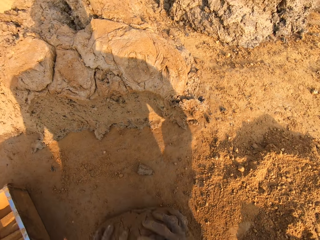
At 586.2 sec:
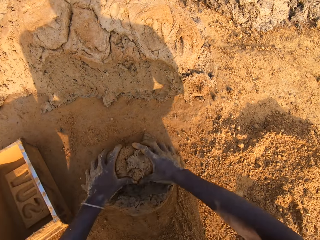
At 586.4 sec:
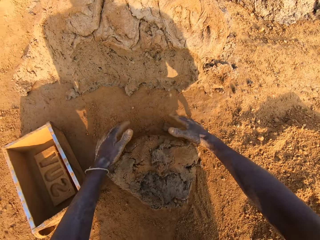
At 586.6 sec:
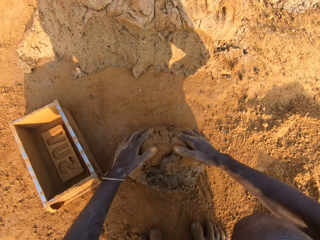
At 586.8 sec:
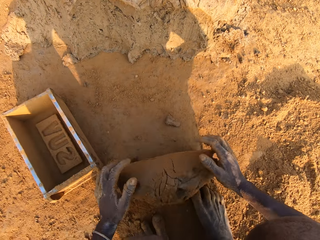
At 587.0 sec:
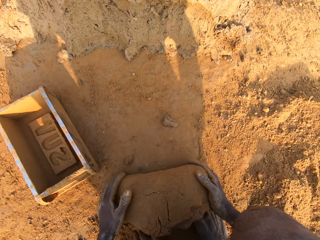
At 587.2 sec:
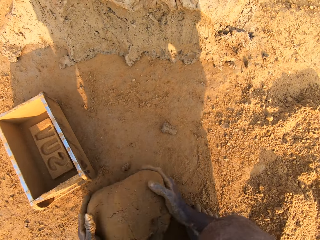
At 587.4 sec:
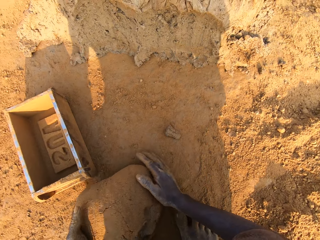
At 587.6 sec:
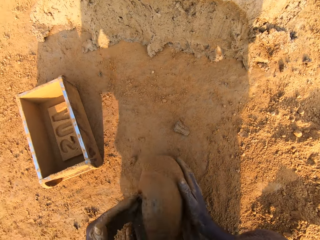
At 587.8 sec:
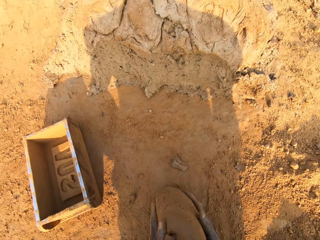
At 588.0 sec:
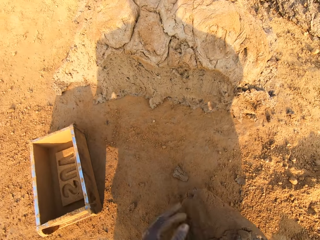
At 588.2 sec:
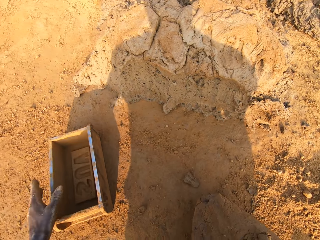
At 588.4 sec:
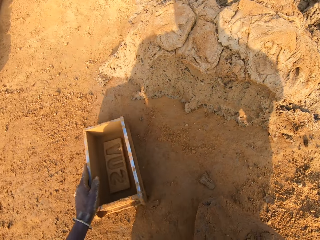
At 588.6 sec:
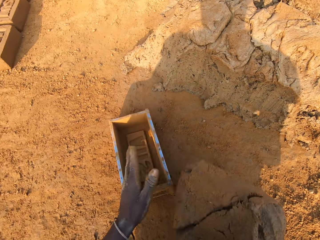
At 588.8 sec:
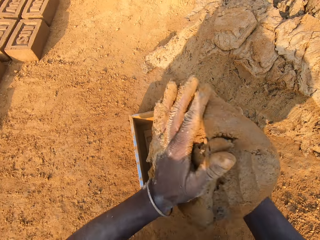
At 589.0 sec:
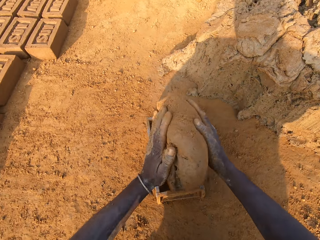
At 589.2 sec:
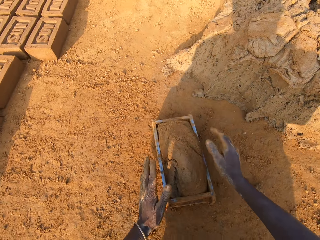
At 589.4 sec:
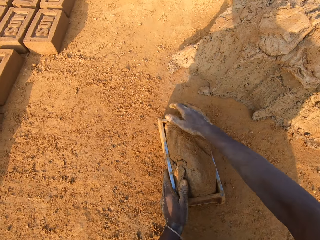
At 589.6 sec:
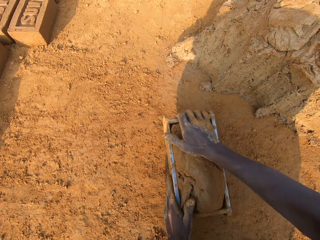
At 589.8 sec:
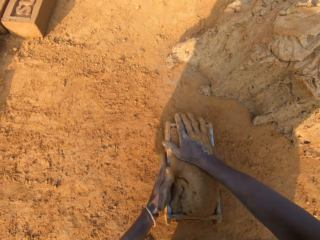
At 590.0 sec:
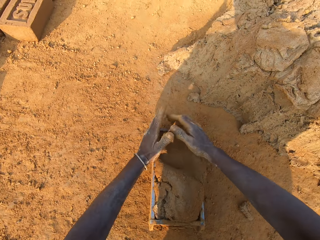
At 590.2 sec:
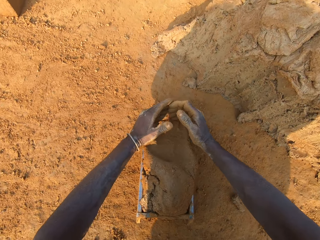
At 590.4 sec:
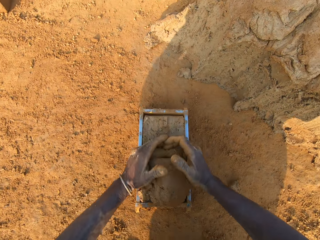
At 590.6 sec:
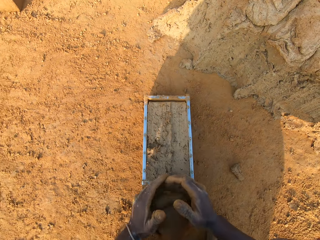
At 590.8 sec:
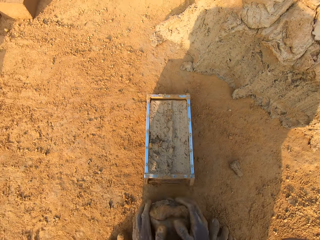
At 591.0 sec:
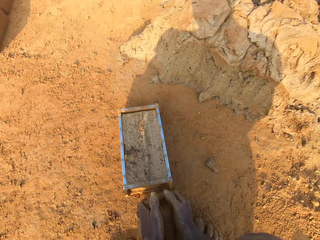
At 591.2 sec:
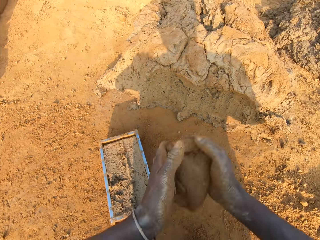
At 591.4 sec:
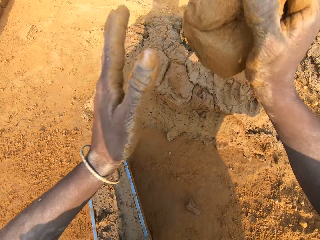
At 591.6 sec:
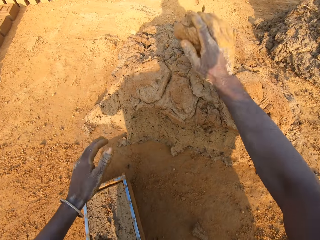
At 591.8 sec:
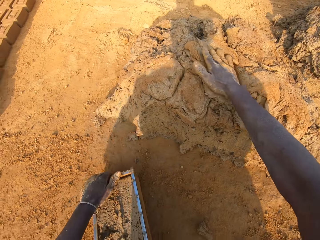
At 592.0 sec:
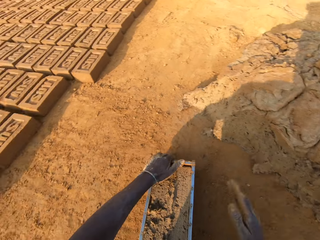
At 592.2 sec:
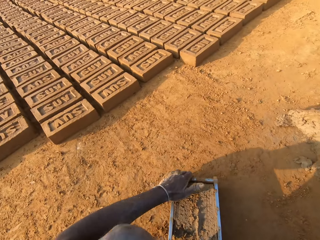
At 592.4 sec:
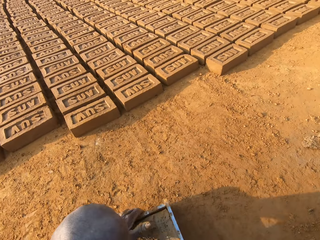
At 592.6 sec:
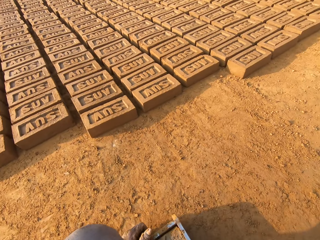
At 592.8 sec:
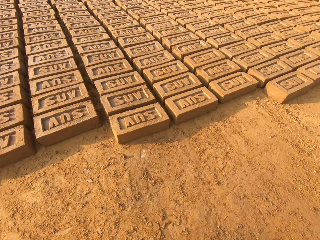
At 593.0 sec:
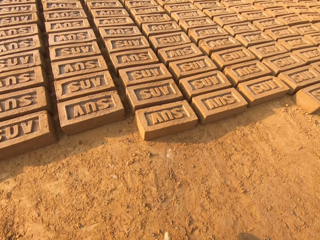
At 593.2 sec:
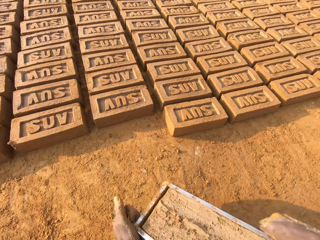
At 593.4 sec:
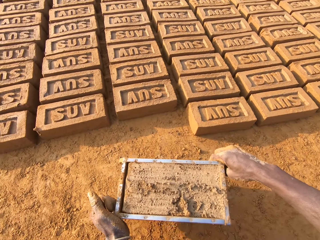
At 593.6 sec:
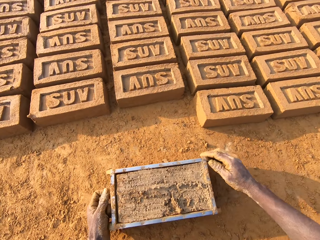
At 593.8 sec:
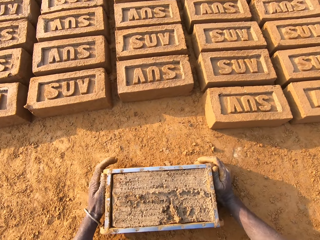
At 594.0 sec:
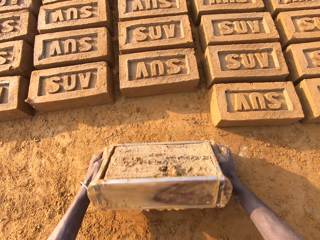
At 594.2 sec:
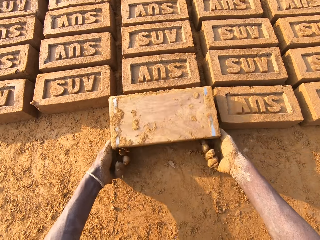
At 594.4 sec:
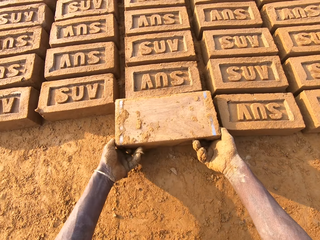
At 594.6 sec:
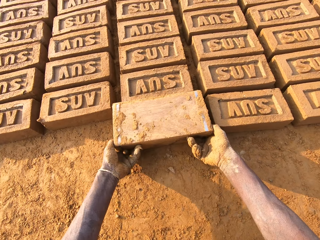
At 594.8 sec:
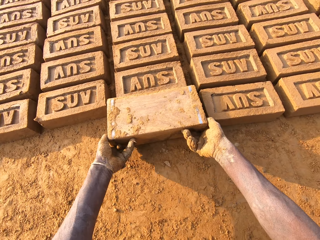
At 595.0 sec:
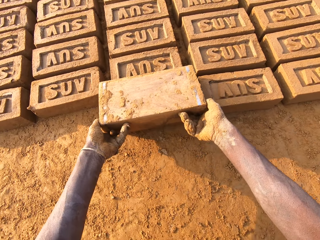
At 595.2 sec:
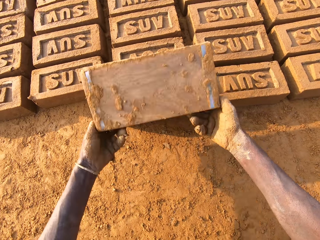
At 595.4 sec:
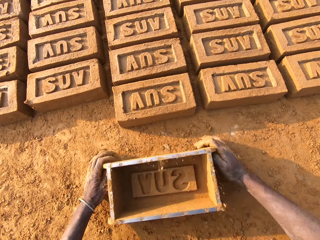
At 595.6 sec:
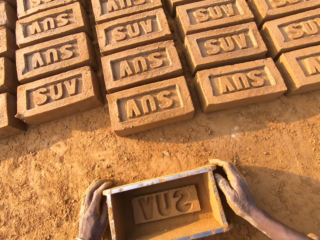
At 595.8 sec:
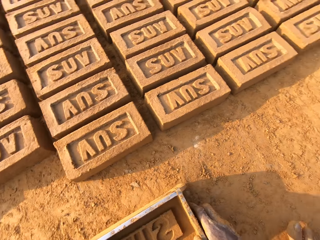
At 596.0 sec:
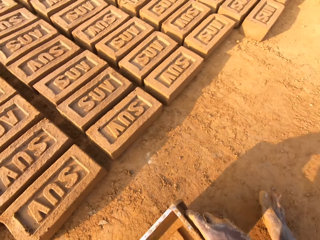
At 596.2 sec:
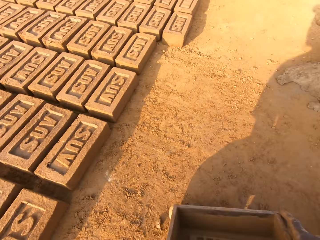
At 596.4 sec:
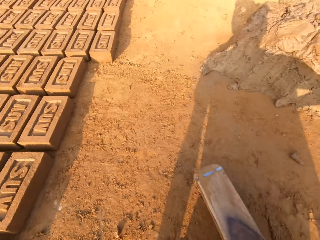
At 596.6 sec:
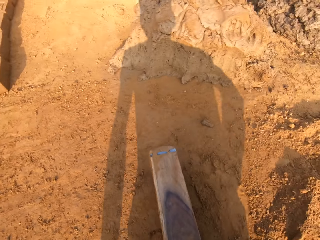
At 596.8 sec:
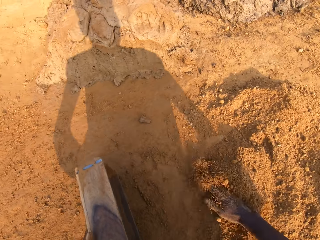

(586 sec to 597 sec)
The camera wearer moulds the mud. He mixes the concrete on the ground with his hands. He shifts the iron brick mold on the ground with his left hand. He drops the concrete in his hand in the iron brick mold. He removes the excess concrete from the iron brick mold. He drops the excess concrete on the heap of concrete on the ground. He carries the iron brick mold from the ground with his hands. He drops the iron brick mold beside other bricks on the ground and turns the iron brick mold on the ground. He puts down the brick. He drops the iron brick mold on the ground.

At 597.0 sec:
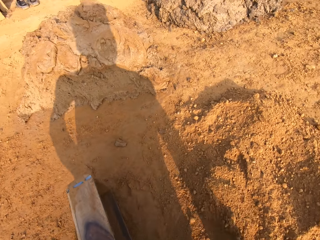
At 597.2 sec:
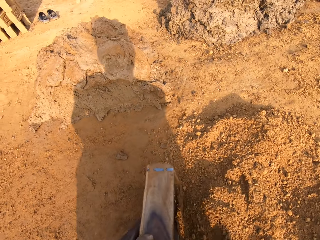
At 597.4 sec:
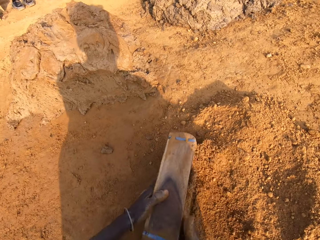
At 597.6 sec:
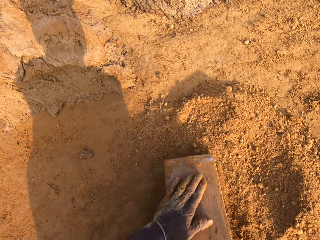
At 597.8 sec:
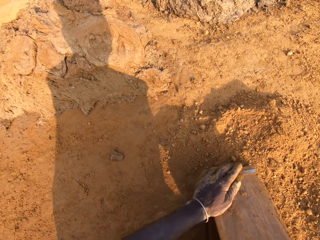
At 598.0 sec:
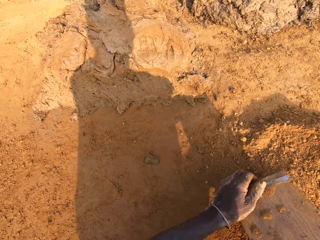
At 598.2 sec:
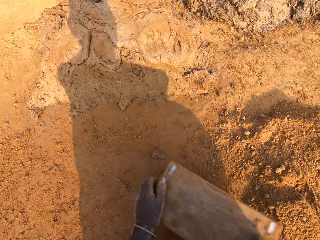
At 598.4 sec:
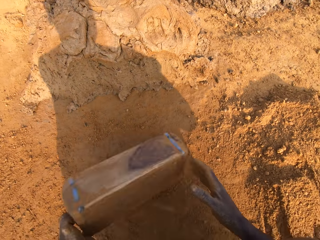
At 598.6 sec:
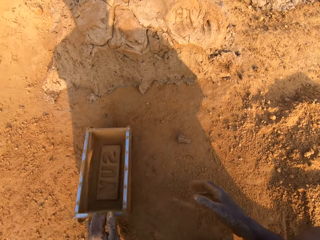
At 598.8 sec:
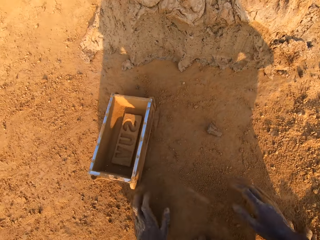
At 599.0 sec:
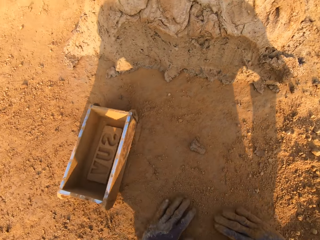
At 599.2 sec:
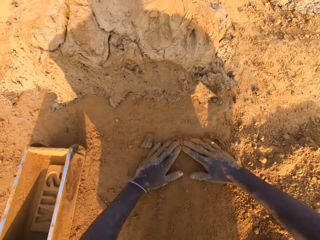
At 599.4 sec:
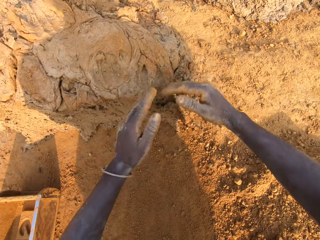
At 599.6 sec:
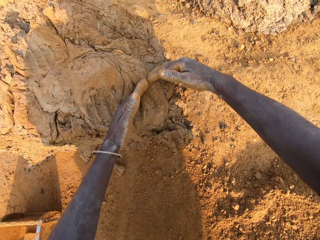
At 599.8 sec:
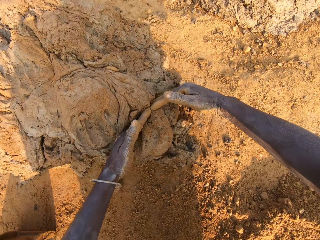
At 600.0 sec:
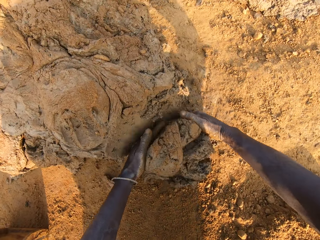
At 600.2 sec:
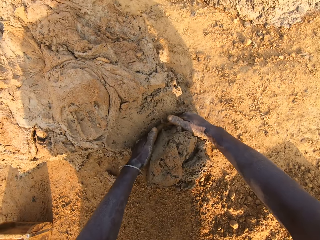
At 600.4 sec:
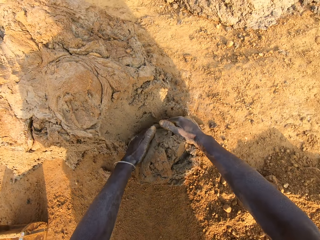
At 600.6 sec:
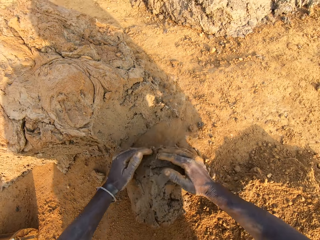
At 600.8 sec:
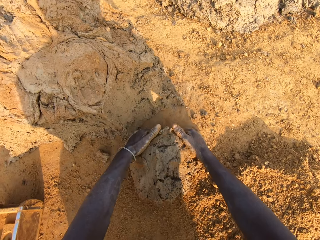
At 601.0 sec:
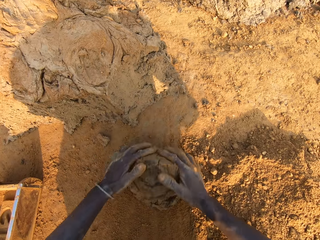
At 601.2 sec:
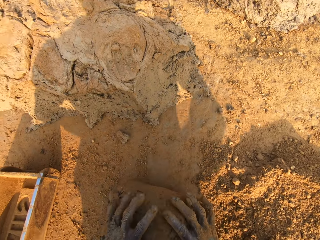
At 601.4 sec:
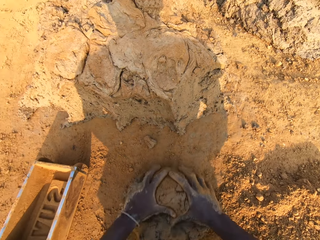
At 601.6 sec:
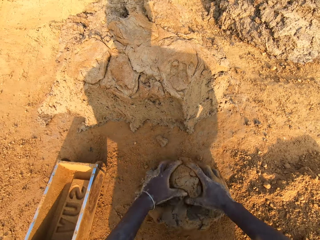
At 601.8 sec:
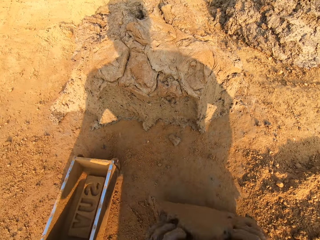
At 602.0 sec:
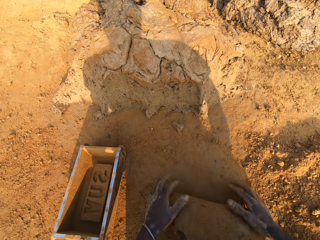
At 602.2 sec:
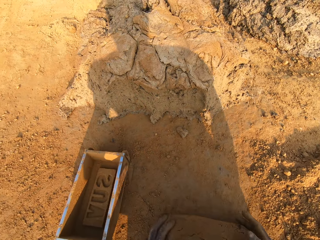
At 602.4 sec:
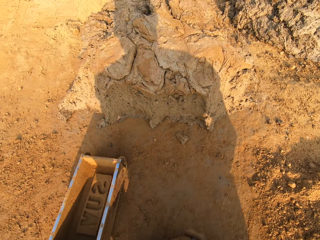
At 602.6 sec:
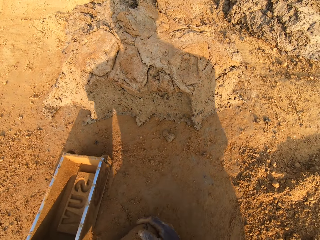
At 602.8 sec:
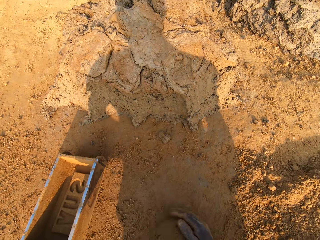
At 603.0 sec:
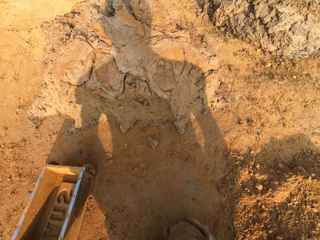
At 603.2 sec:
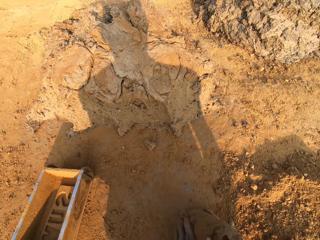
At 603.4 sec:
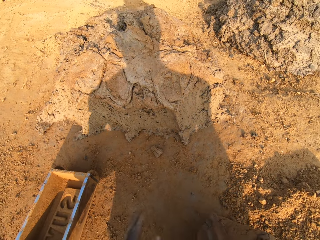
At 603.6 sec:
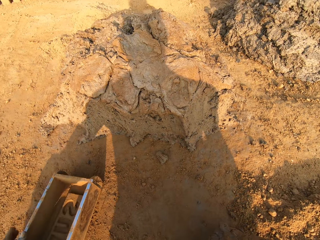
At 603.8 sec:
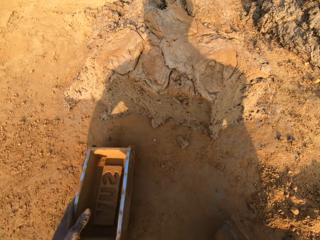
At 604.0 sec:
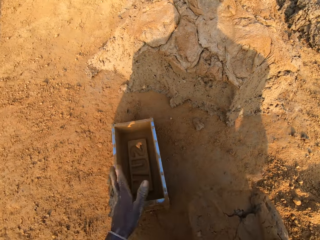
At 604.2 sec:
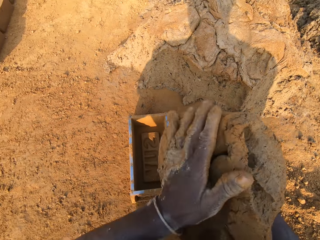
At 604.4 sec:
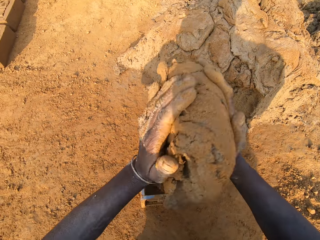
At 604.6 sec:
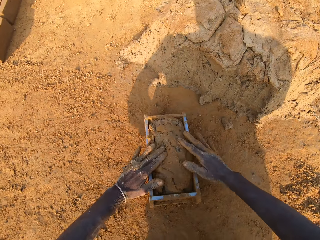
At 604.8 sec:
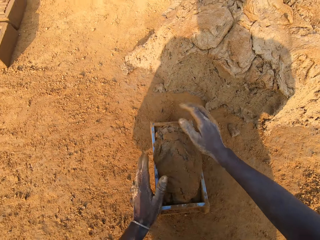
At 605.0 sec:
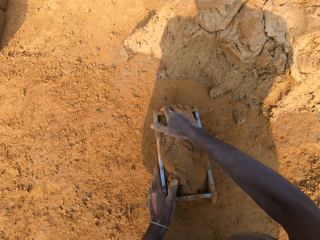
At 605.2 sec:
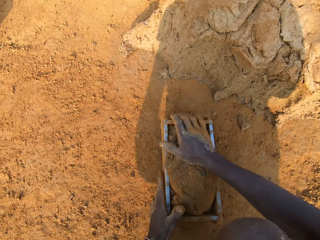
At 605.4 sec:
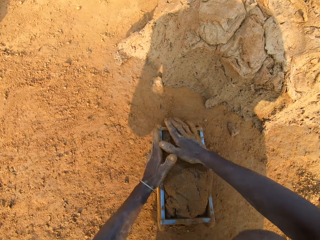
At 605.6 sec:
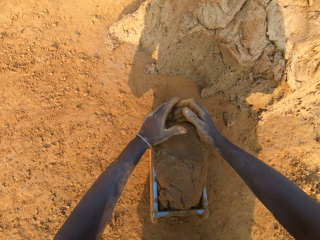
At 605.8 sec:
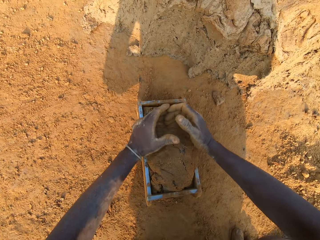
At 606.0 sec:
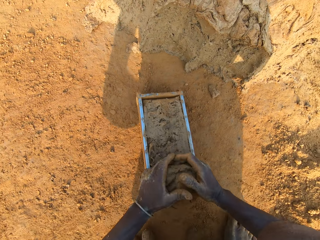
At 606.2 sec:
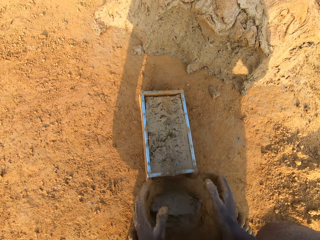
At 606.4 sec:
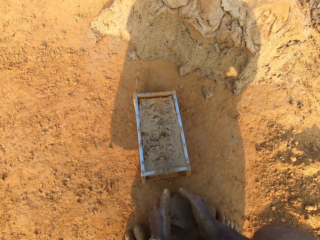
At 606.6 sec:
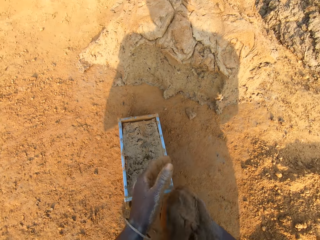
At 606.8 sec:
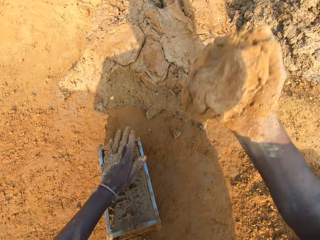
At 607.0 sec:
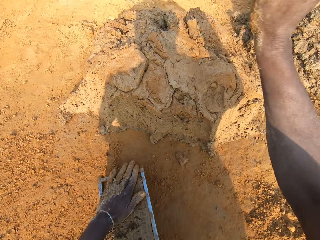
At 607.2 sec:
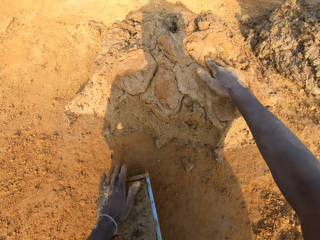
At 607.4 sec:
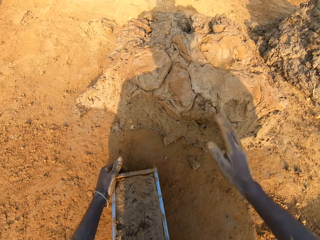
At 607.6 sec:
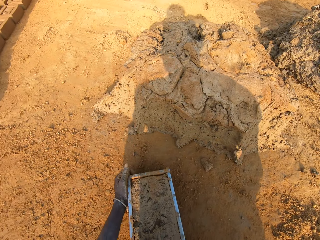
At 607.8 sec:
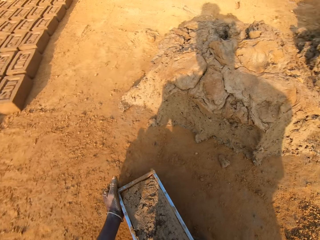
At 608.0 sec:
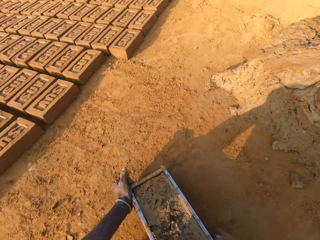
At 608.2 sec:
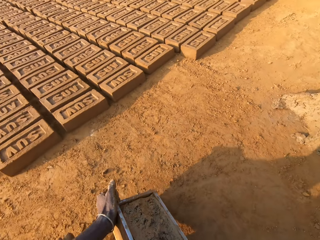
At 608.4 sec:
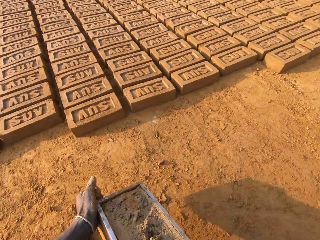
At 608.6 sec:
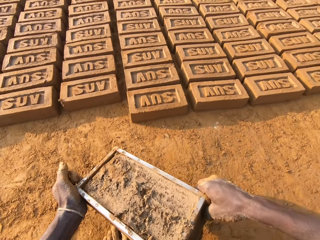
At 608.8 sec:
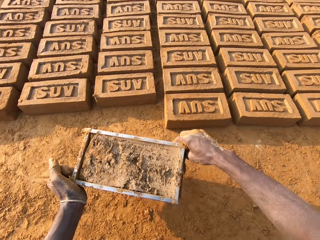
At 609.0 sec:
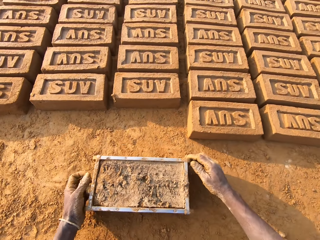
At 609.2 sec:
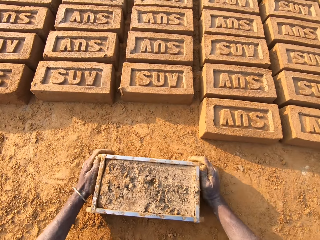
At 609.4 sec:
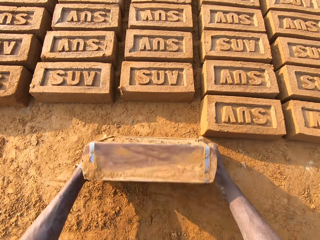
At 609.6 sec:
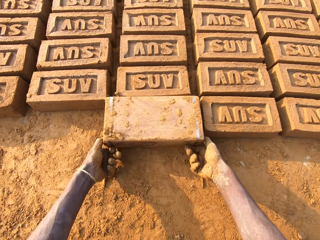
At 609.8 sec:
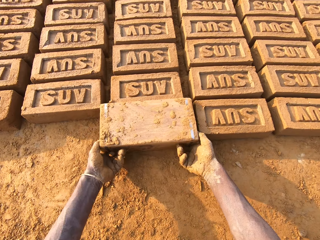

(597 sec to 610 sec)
The camera wearer pours sand or soil into the iron brick mold with his right hand. He removes the sand from the iron brick mold. He pours the soil down. He drops the iron brick mold on the ground. He cuts a portion of the concrete from the heap of concrete on the ground with his two hands. He takes the mud. He moulds the mud. He mixes the concrete on the ground with his hands. He shifts the iron brick mold on the ground with his left hand. He drops the concrete in his hand in the iron brick mold. He removes the excess concrete from the iron brick mold. He drops the excess concrete on the heap of concrete on the ground. He carries the iron brick mold from the ground with his hands. He drops the iron brick mold beside other bricks on the ground.
